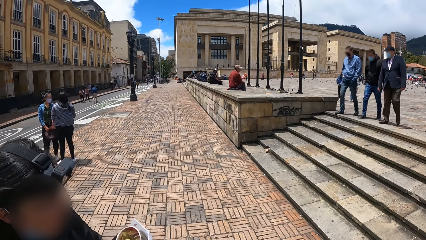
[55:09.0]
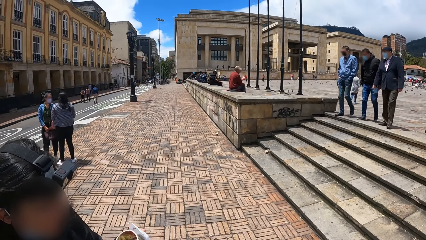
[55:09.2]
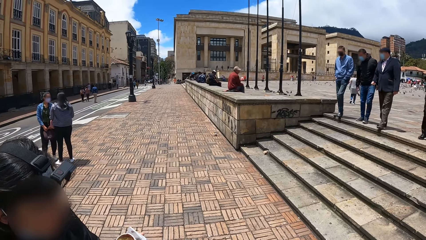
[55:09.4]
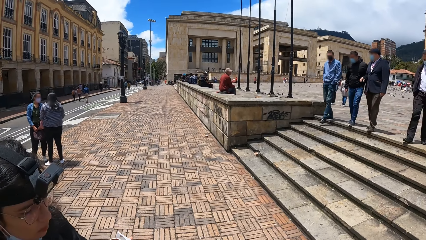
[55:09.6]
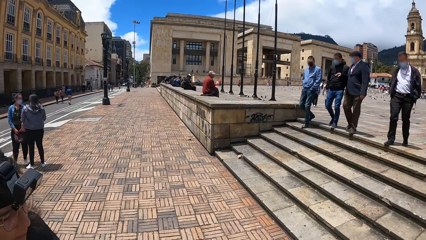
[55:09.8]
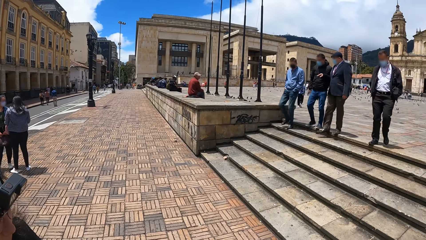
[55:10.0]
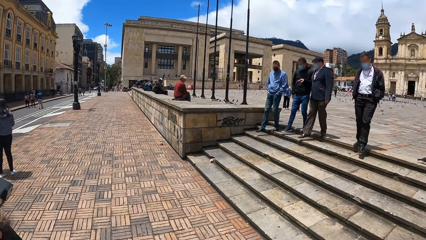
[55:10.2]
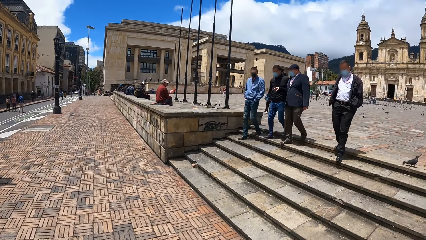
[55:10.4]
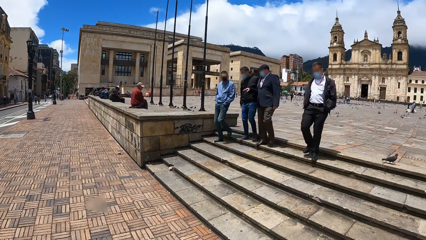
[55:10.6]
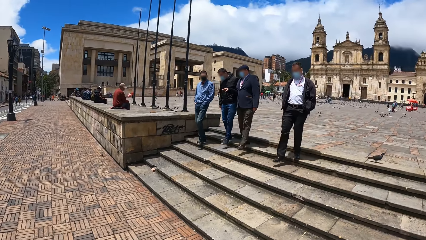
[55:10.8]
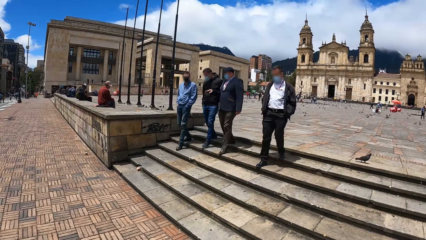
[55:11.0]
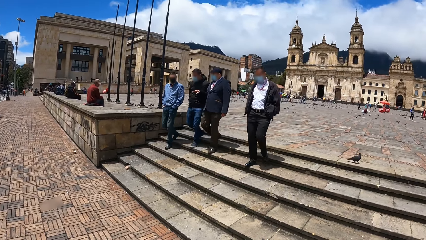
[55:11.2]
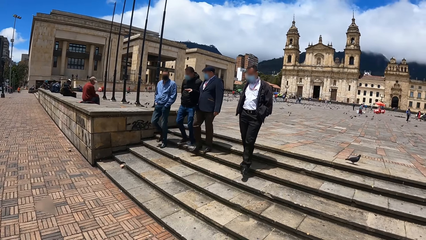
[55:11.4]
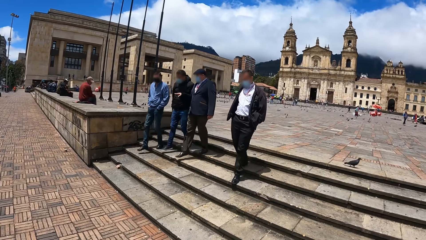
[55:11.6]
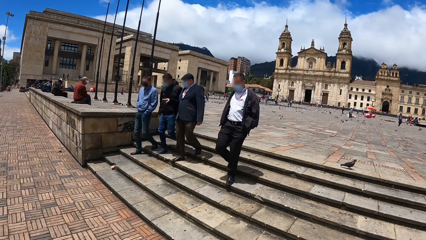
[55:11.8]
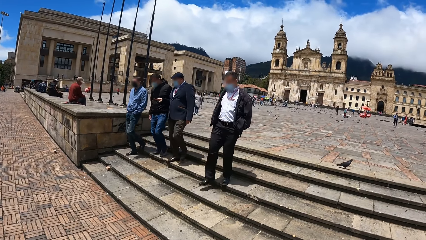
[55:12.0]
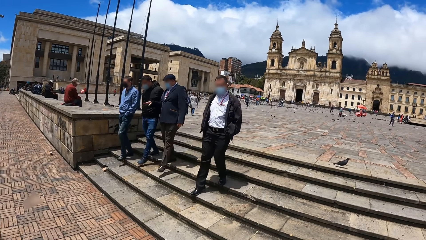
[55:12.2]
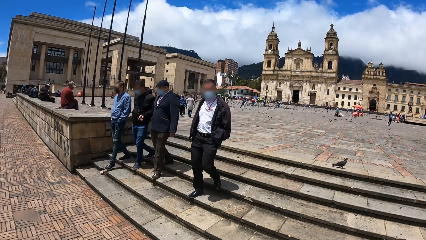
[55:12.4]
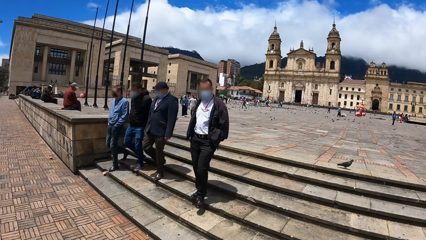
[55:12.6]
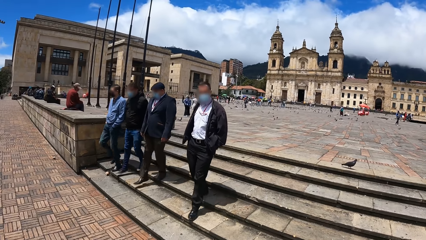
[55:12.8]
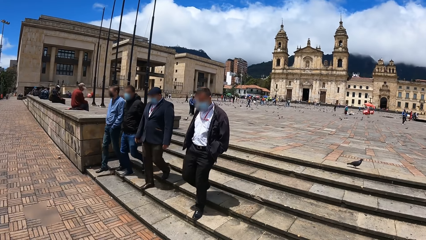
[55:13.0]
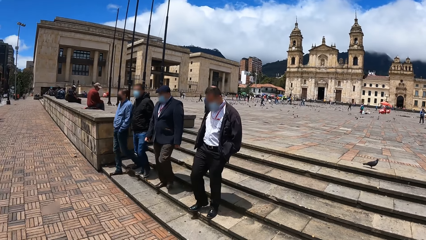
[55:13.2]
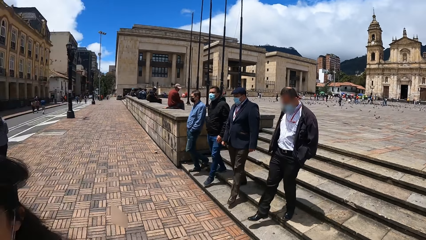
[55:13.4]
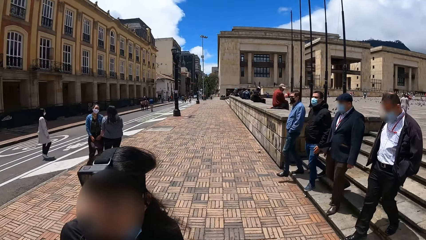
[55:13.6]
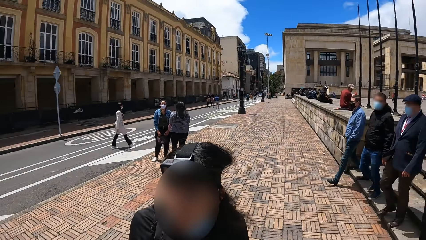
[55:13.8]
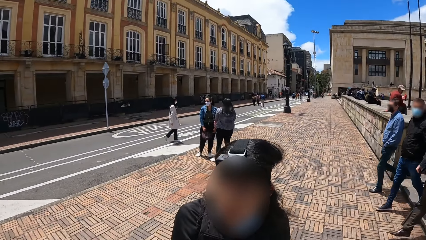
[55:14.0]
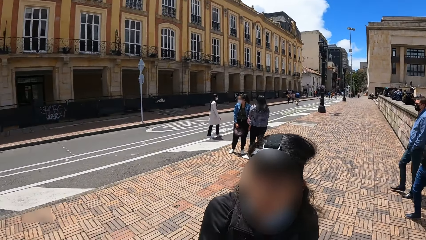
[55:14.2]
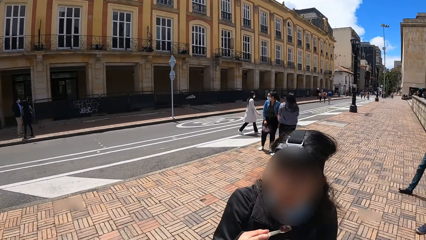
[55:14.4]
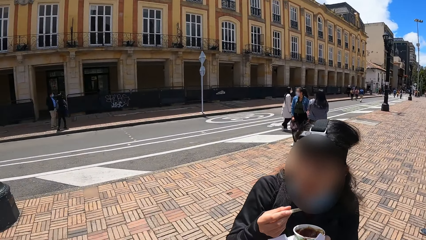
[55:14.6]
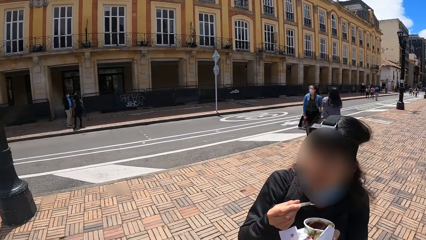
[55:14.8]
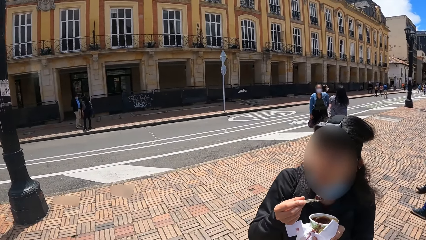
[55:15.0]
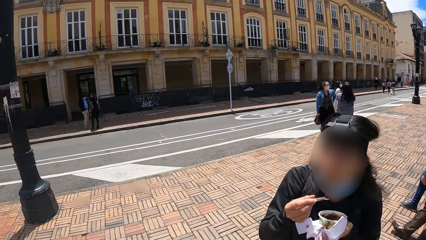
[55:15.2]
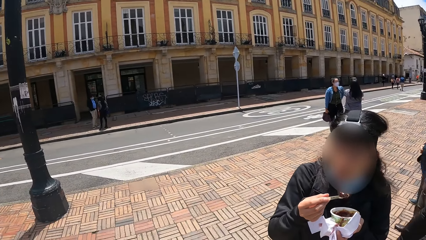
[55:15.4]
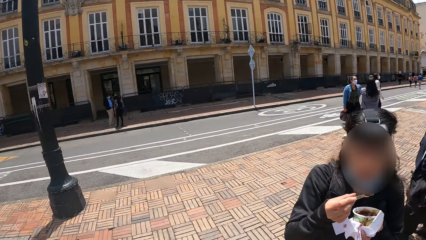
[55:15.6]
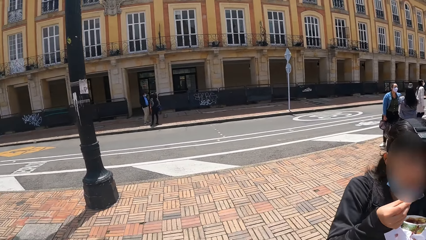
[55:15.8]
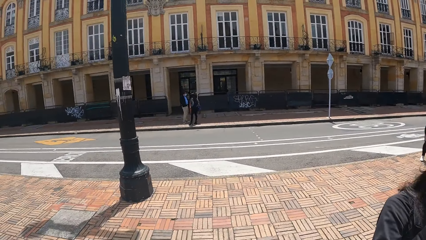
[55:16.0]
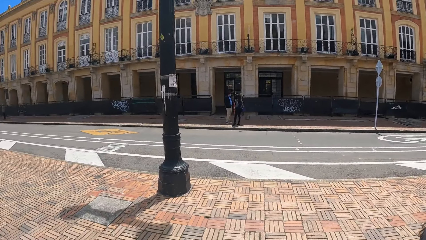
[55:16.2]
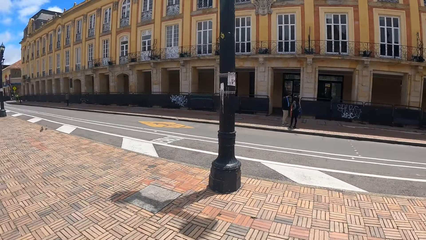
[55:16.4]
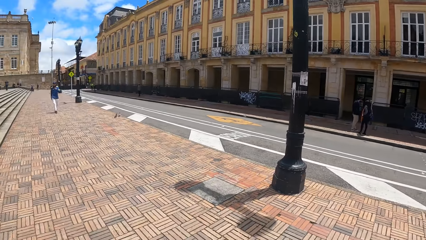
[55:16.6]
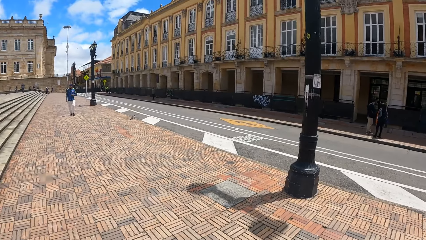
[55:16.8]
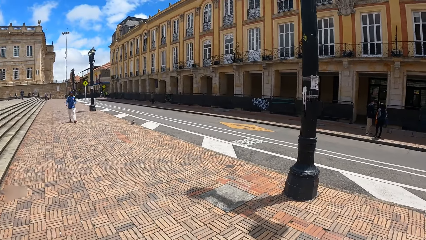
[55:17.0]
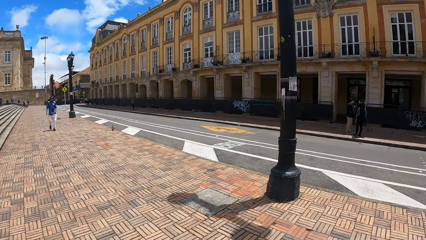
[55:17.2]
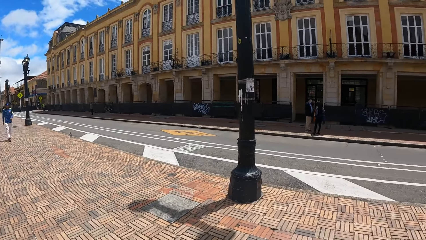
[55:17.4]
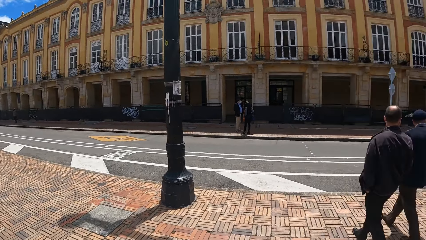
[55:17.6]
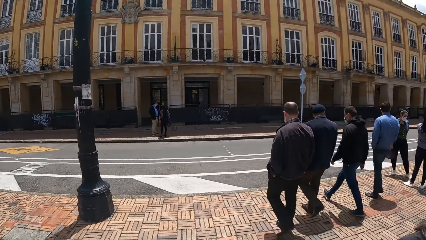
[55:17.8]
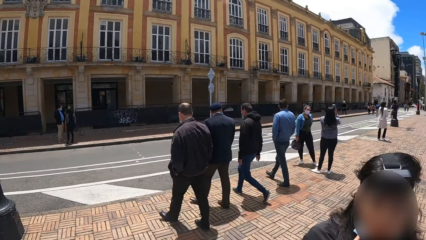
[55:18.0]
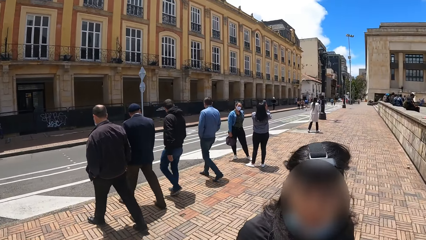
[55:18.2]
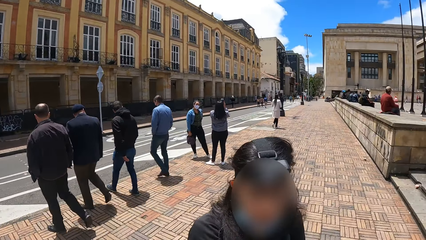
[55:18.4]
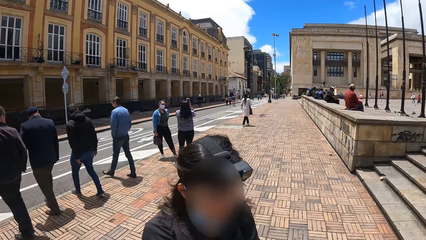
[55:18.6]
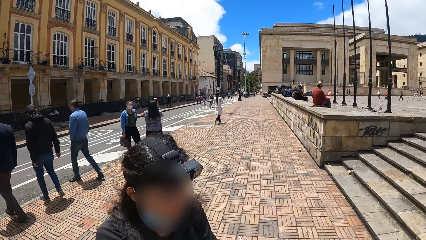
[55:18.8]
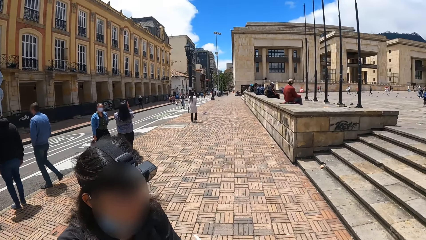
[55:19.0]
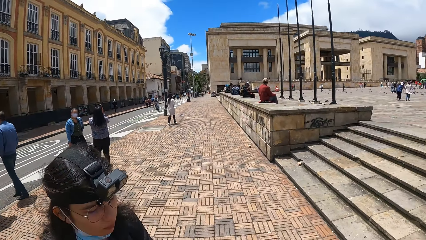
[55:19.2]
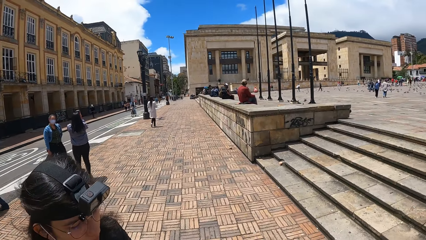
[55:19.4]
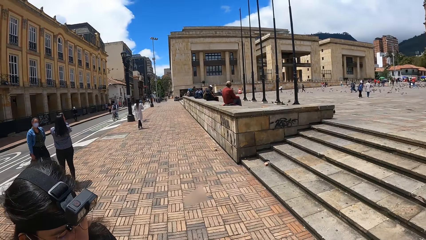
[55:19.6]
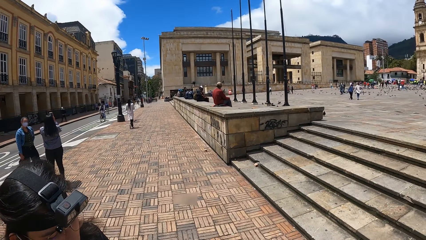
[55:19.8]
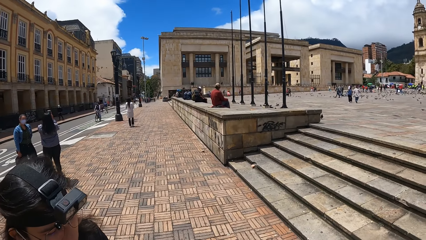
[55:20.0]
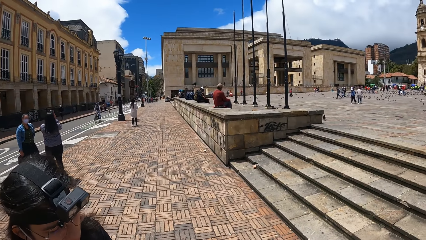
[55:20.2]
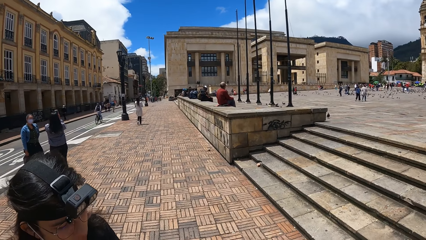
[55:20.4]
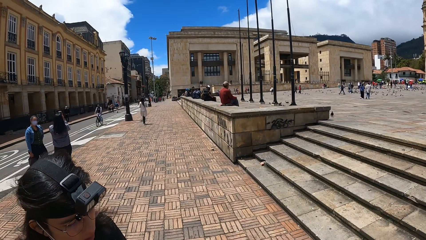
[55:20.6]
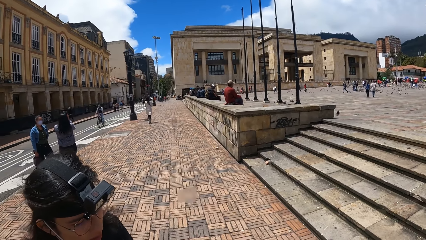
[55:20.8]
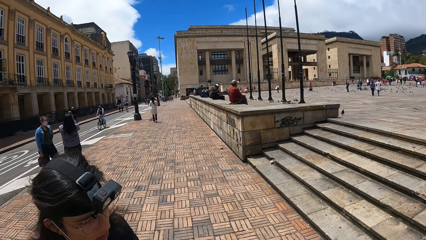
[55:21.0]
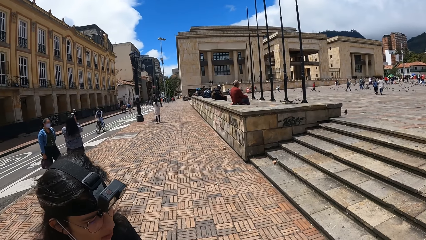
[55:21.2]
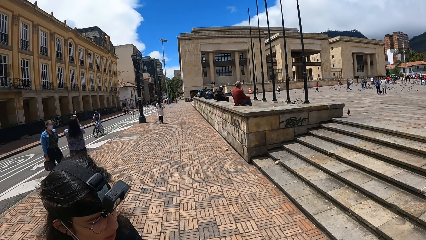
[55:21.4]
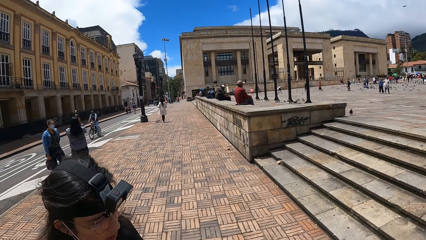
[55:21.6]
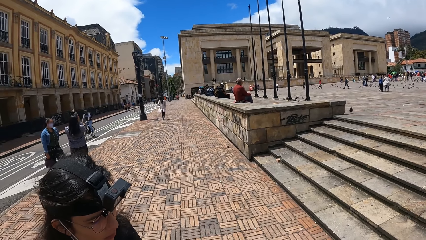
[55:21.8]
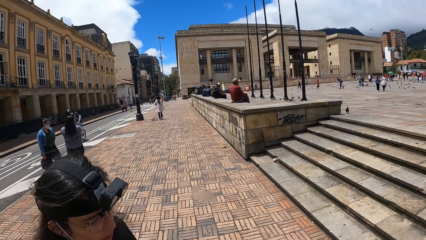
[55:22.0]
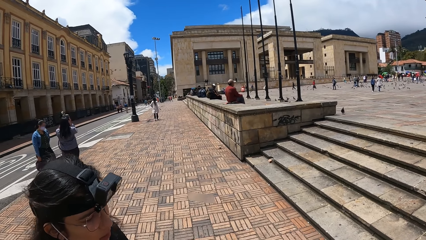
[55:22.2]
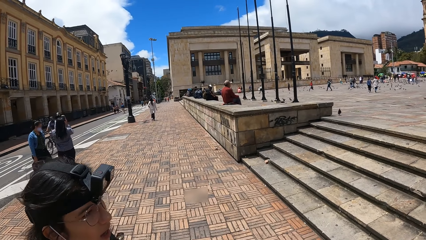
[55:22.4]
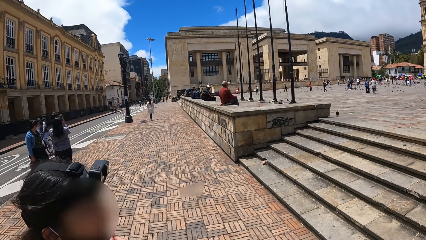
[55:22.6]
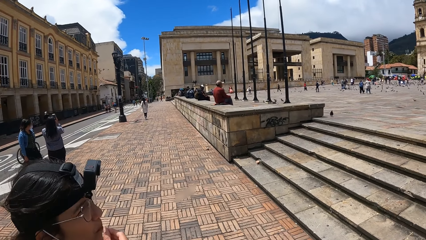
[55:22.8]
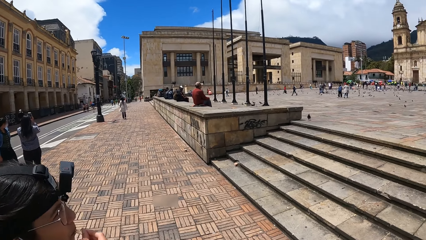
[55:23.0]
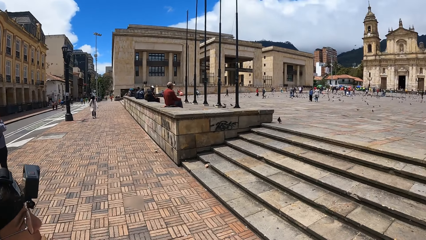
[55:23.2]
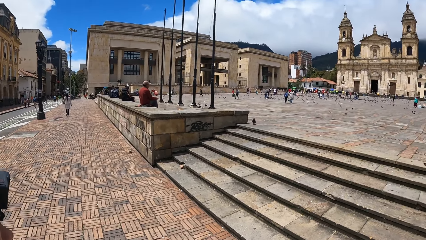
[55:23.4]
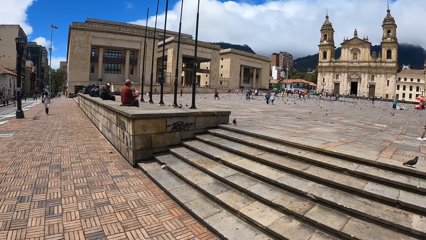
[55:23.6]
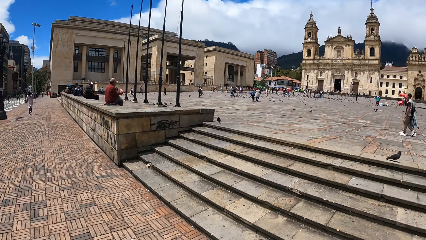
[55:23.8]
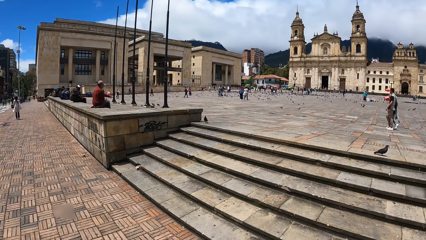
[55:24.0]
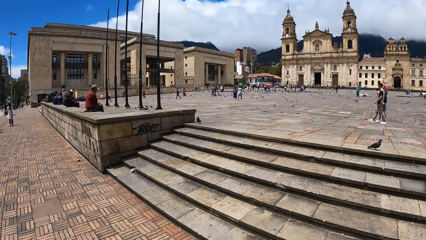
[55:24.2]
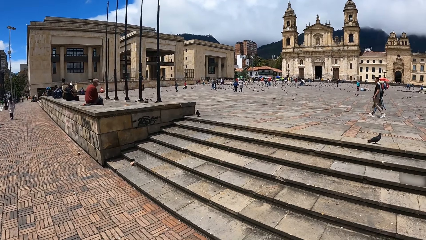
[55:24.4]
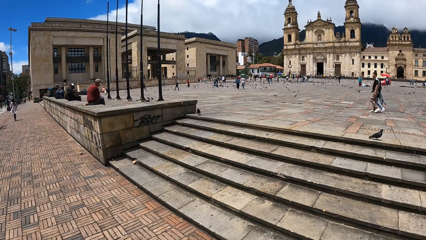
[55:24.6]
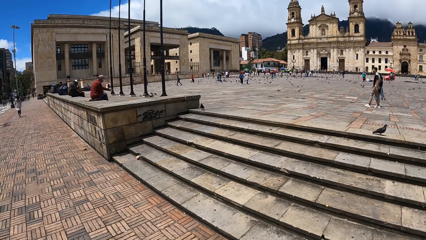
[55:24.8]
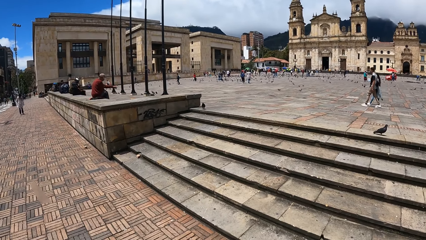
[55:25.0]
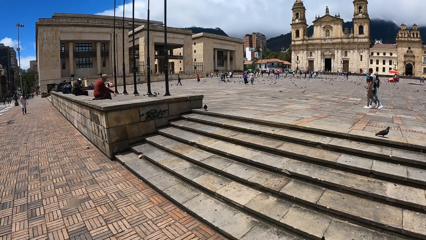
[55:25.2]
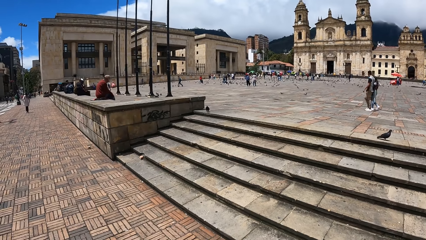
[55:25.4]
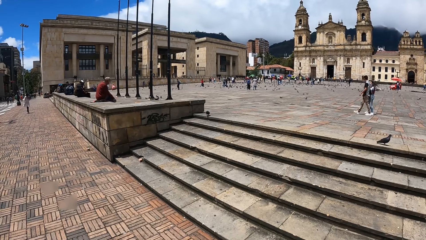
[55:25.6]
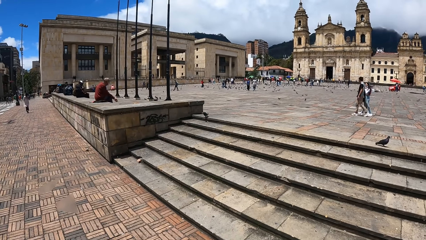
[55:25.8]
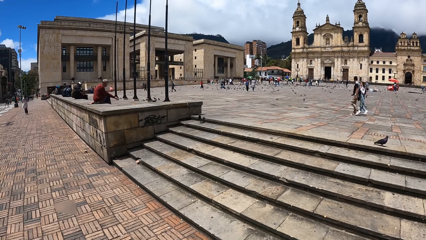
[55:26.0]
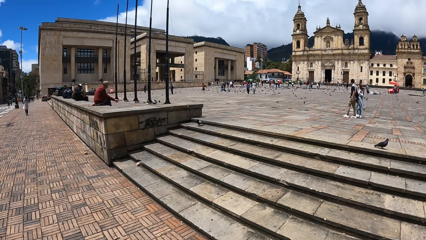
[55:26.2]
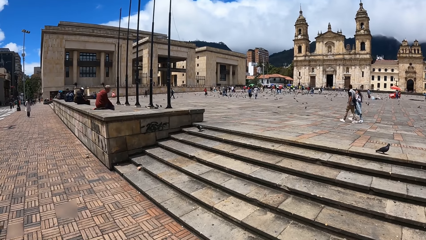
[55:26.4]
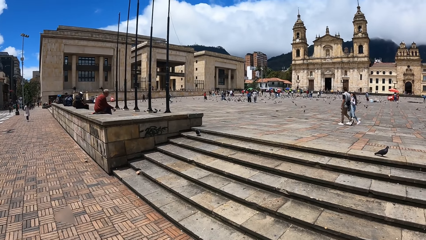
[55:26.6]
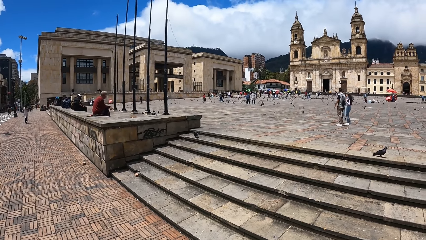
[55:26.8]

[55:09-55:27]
The camera wearer looks around. A person scoops food with a spoon. The camera wearer looks around. The person eats the food. The camera wearer looks around. The person scoops the food with the spoon. The person eats the food. The camera wearer looks around.
